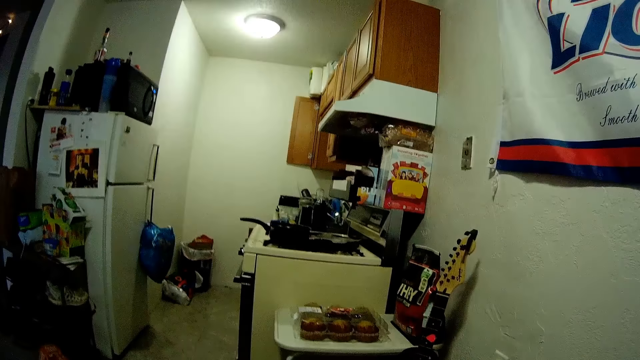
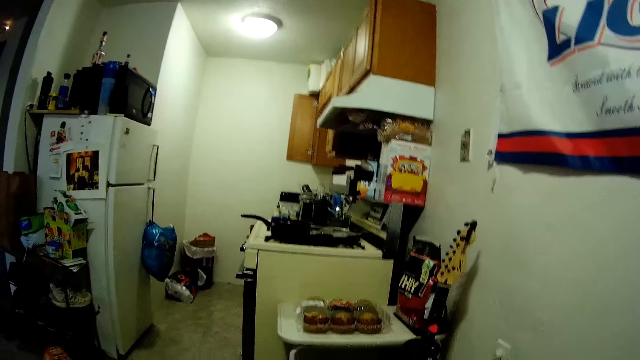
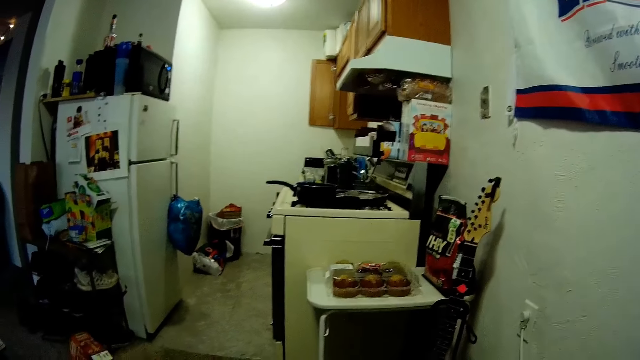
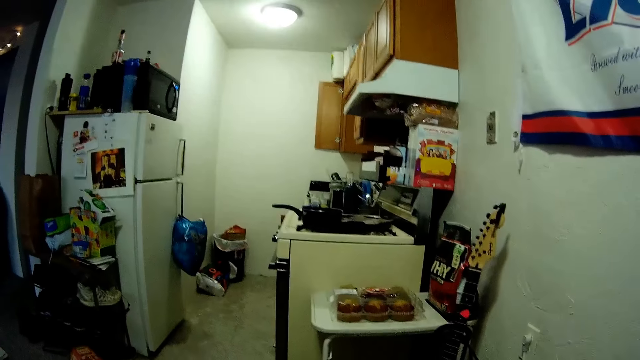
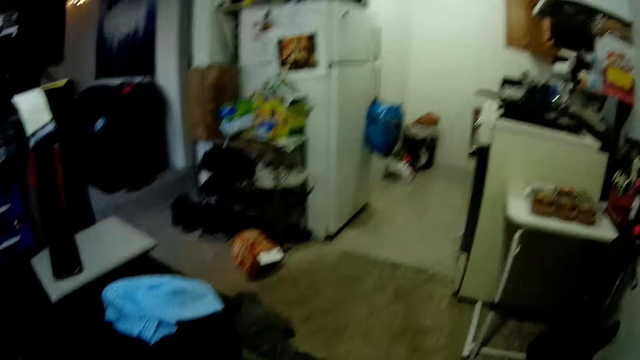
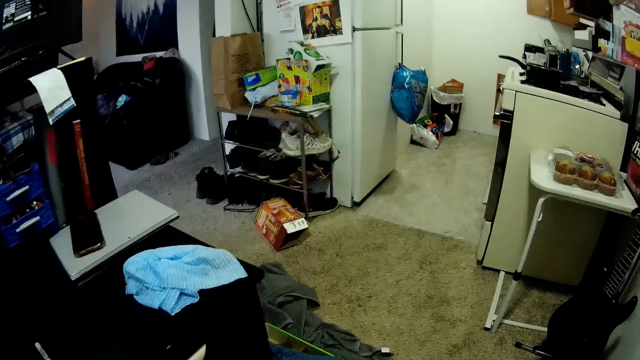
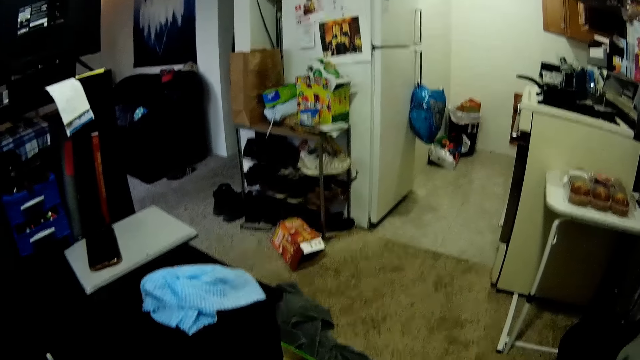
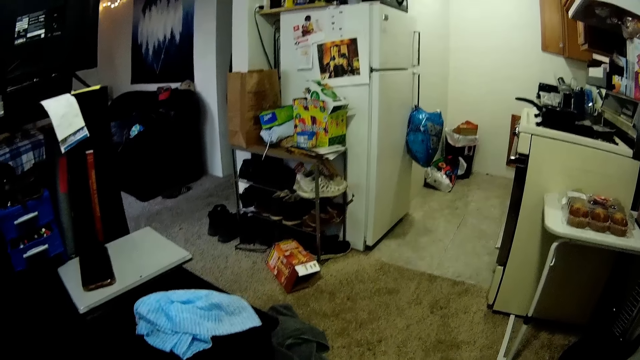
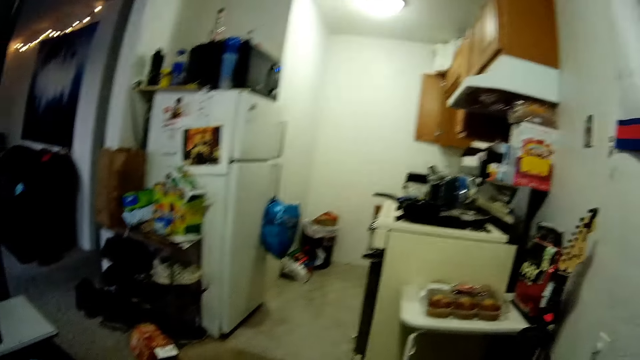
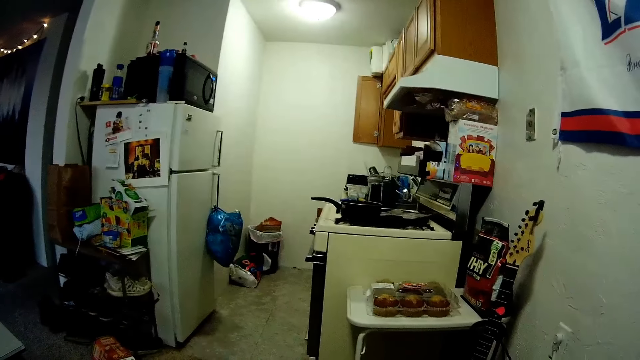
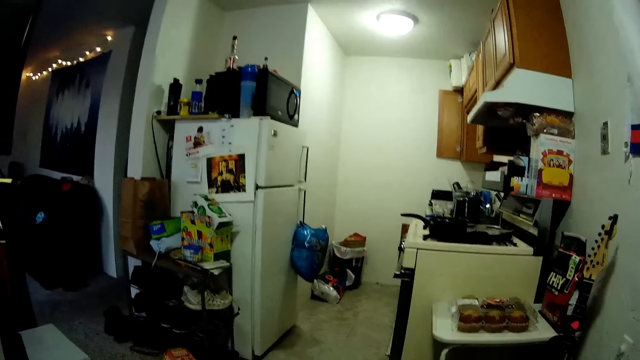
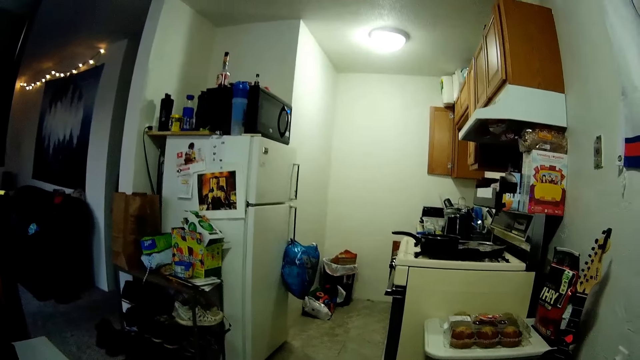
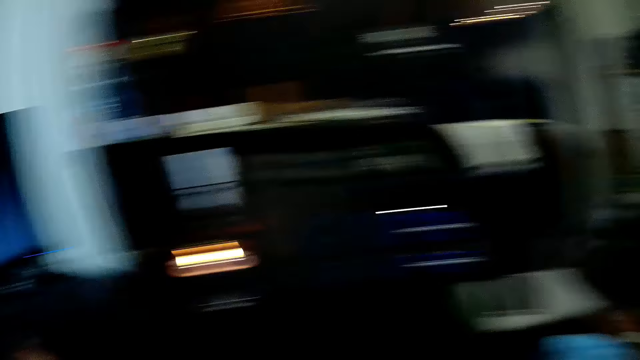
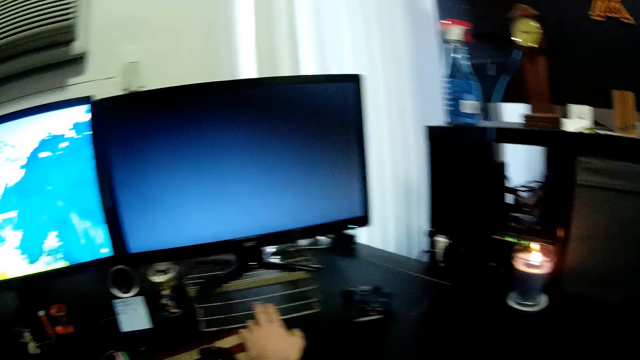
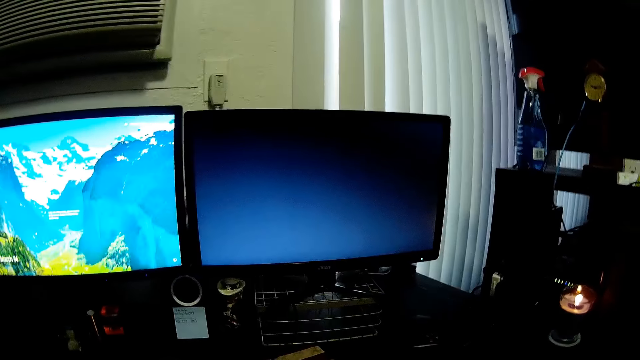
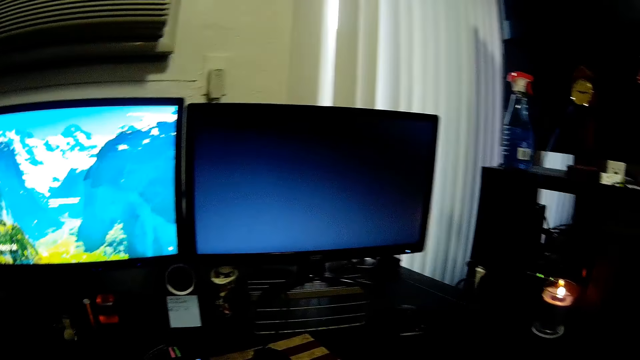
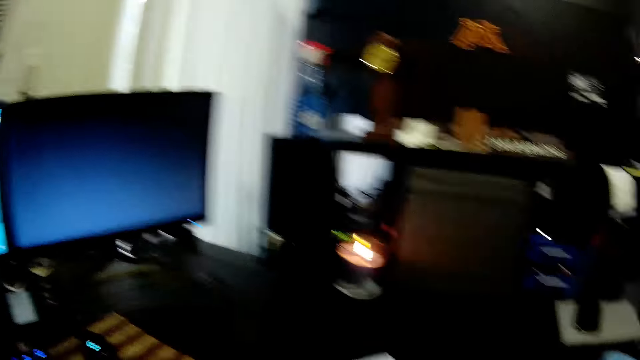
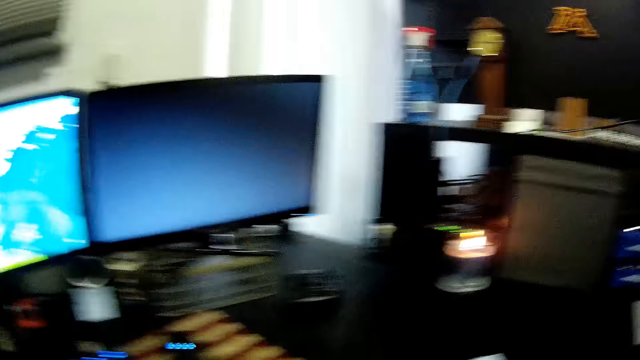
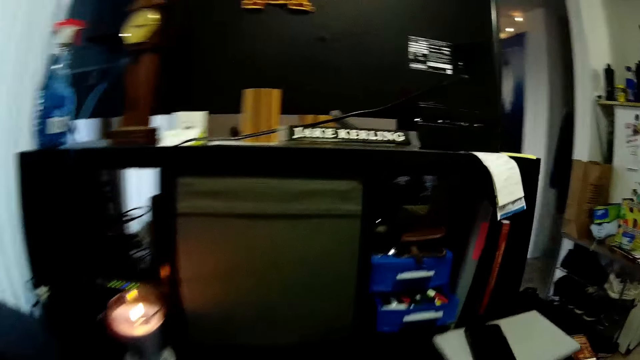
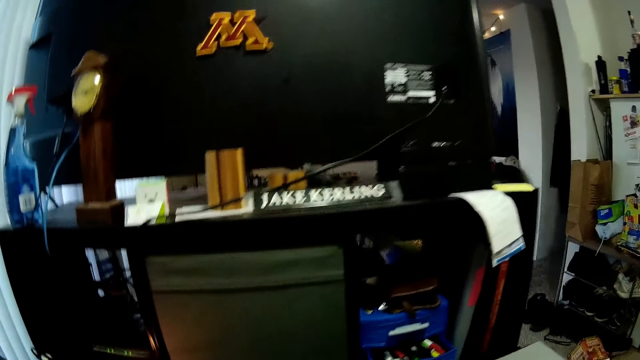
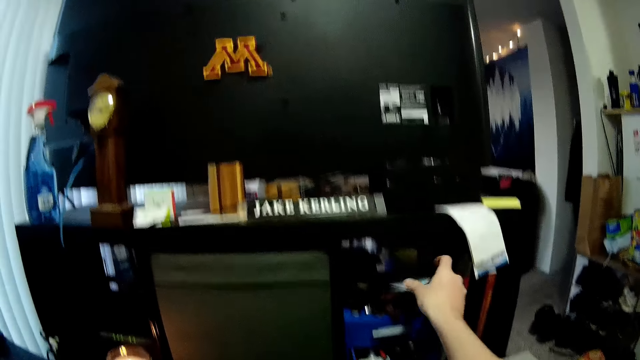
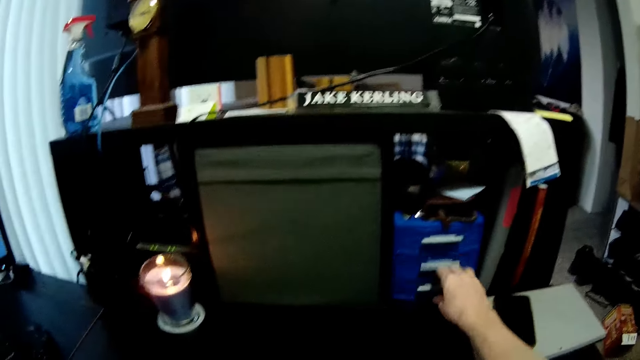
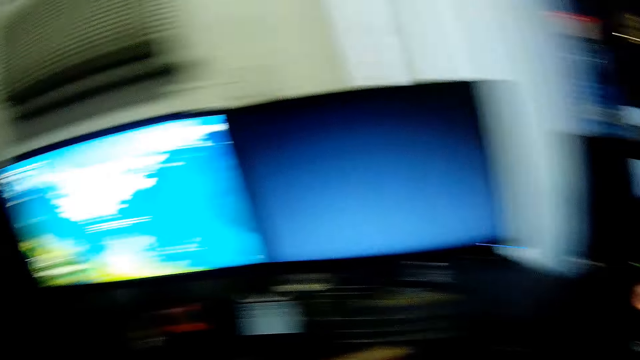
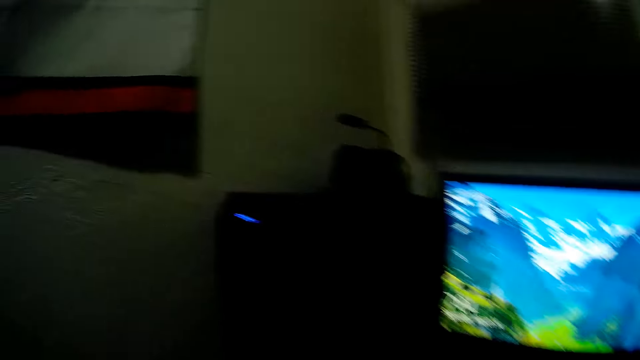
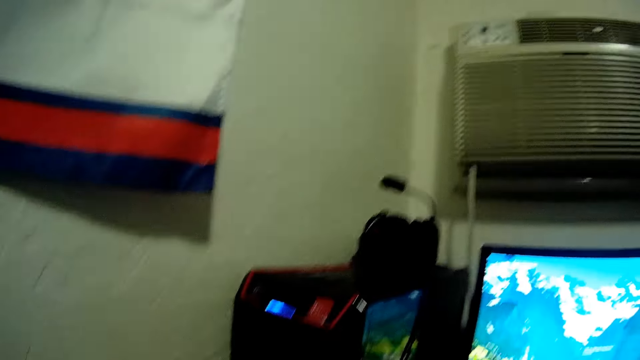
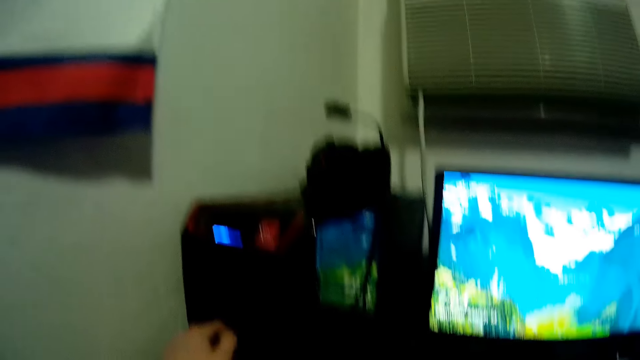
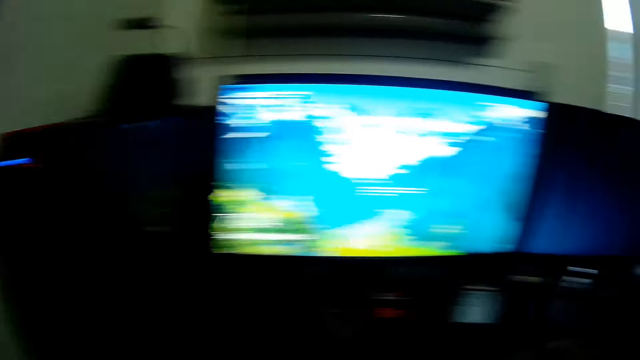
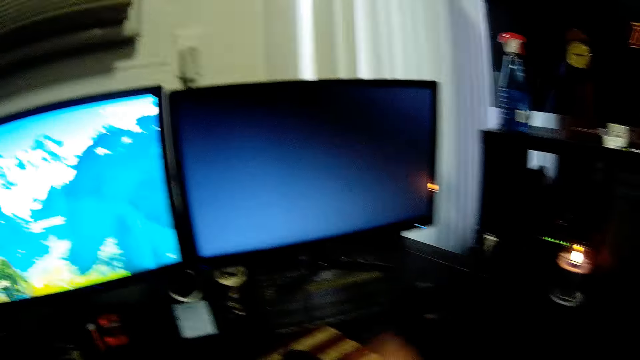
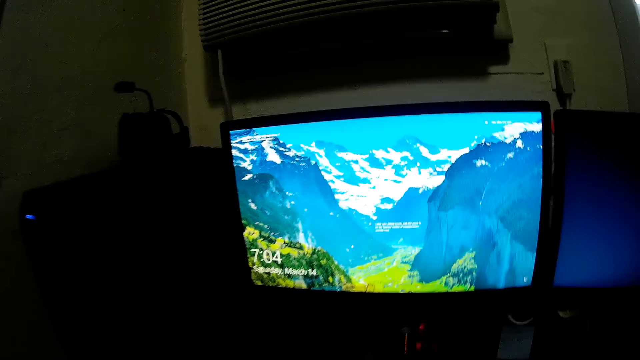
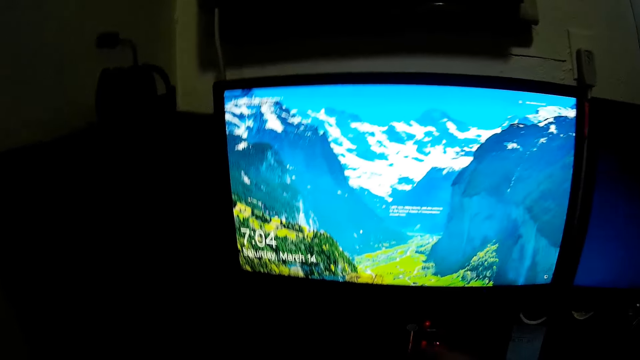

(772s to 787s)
The camera wearer touches something. They put the paper on the drawer. They put on the machine.

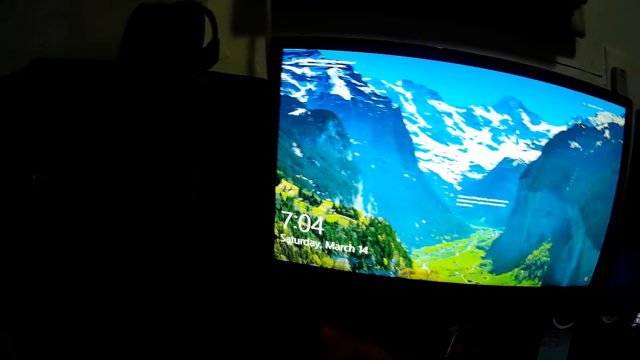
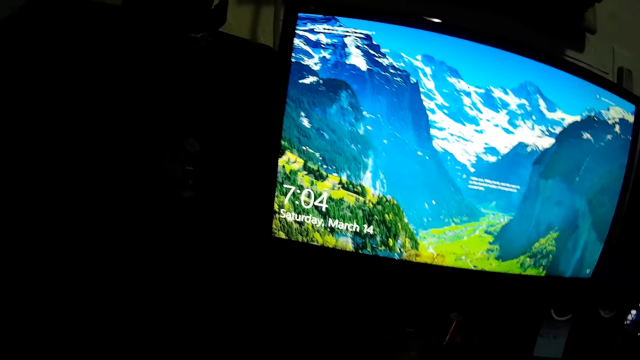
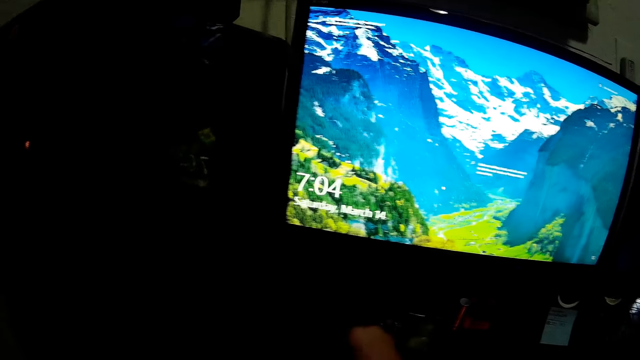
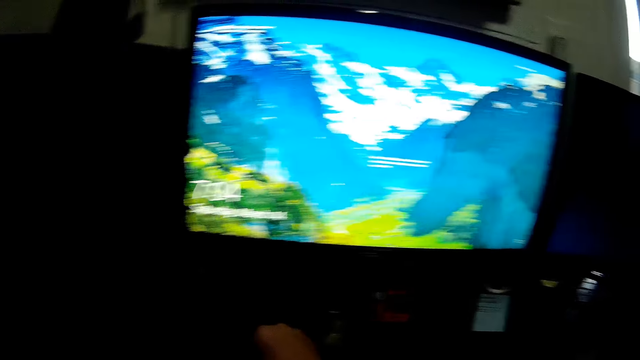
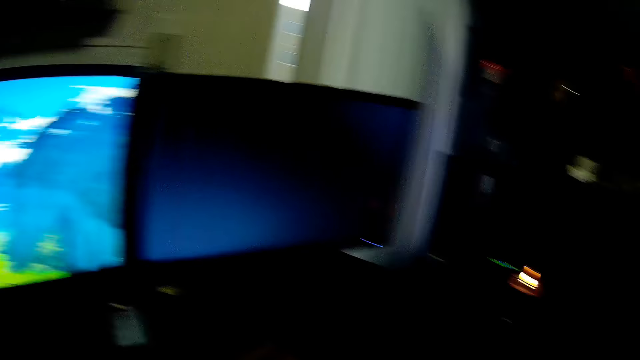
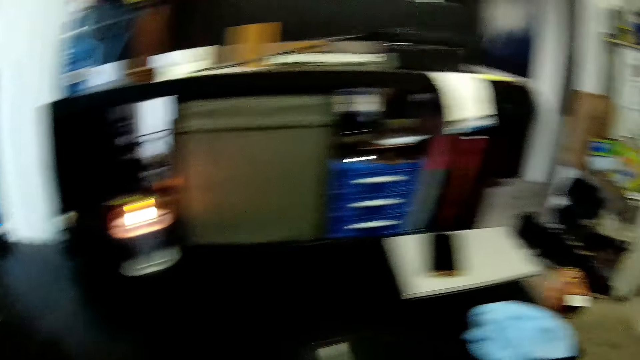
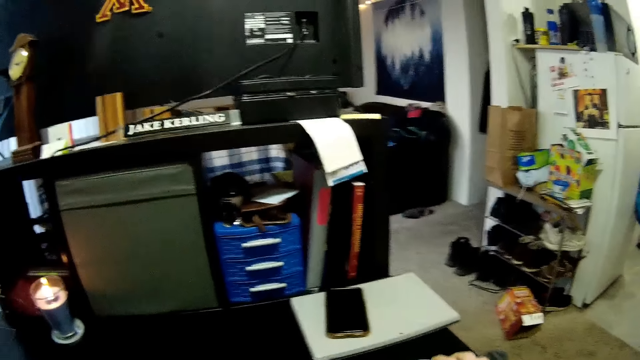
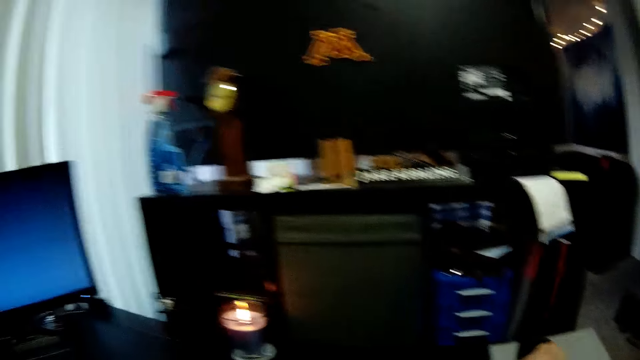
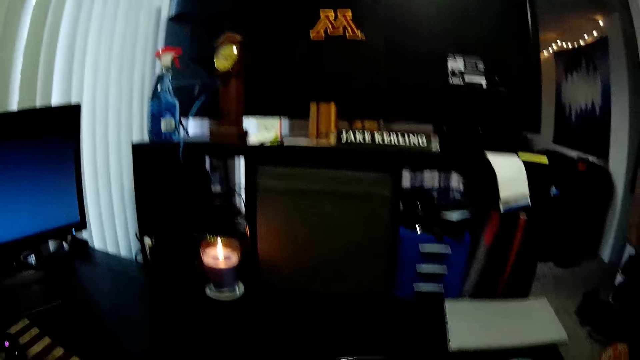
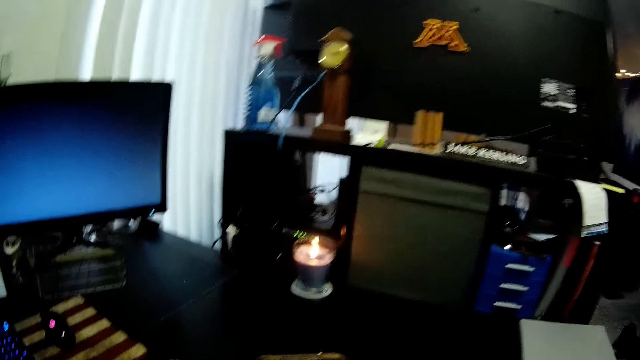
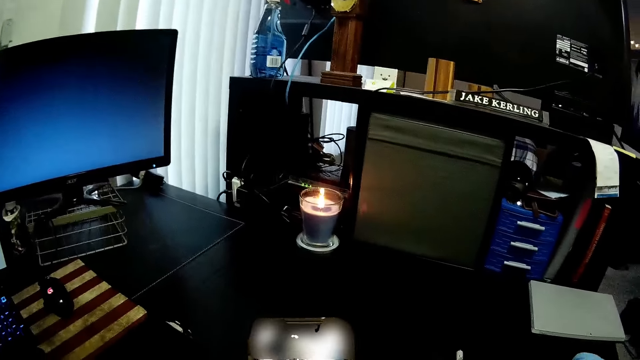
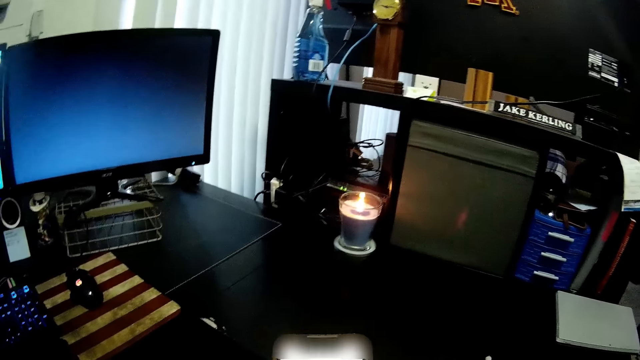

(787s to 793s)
The camera wearer types on the keyboard. They pick up his phone. They use his phone.
